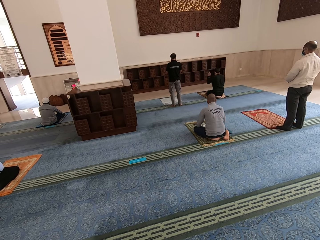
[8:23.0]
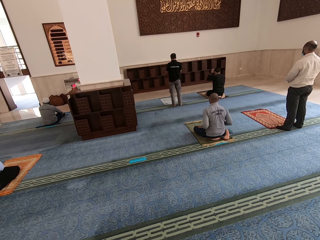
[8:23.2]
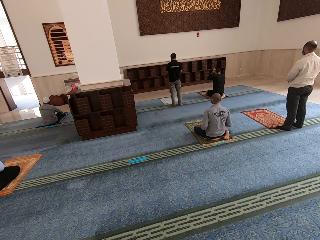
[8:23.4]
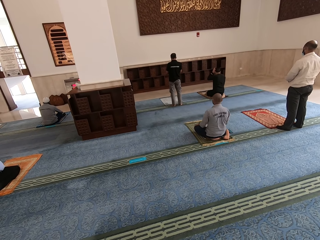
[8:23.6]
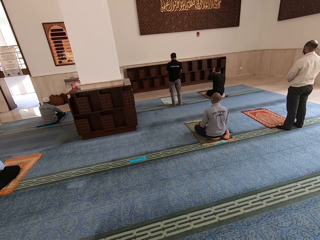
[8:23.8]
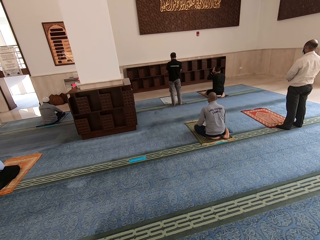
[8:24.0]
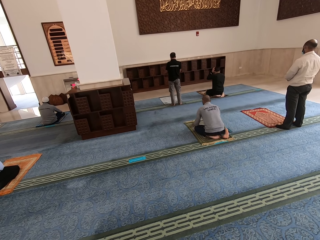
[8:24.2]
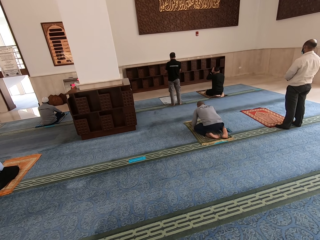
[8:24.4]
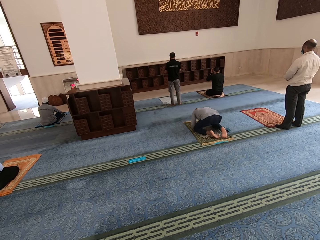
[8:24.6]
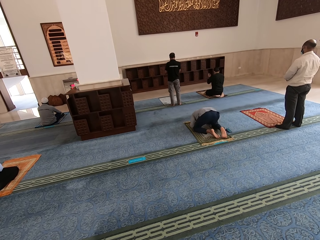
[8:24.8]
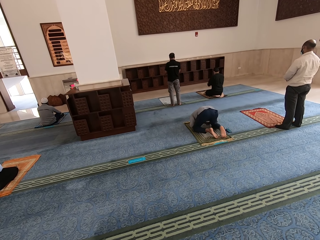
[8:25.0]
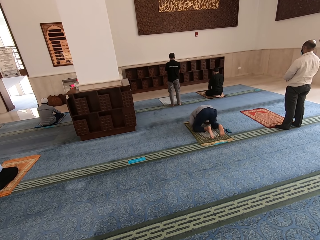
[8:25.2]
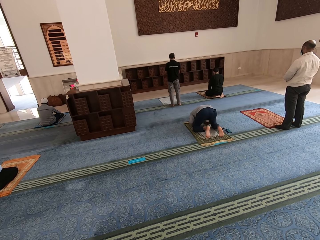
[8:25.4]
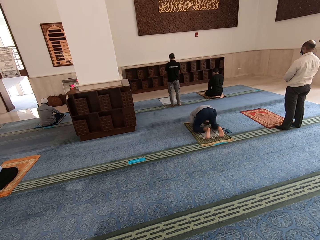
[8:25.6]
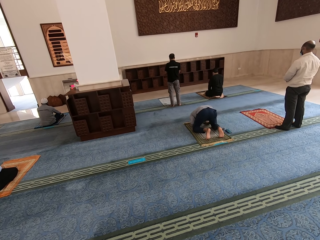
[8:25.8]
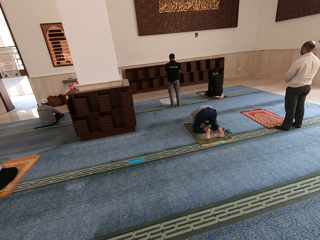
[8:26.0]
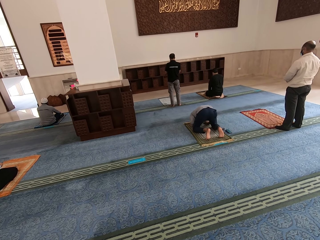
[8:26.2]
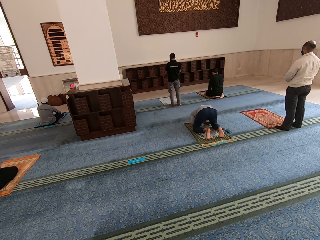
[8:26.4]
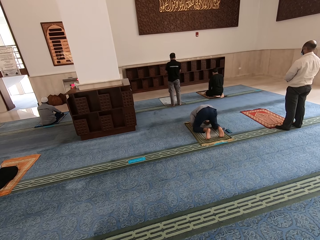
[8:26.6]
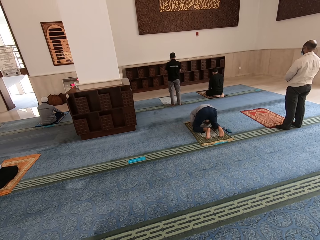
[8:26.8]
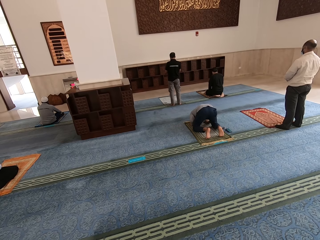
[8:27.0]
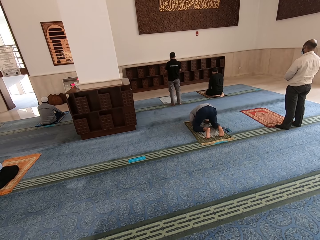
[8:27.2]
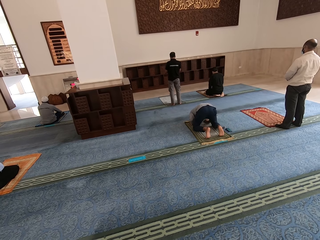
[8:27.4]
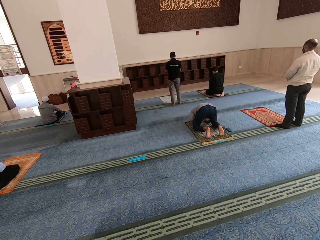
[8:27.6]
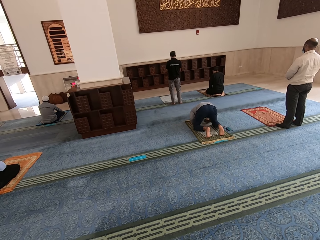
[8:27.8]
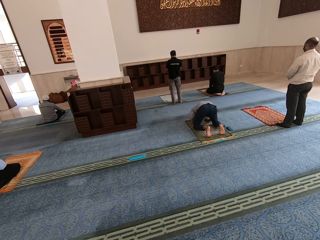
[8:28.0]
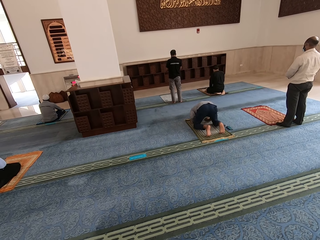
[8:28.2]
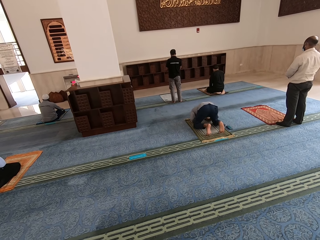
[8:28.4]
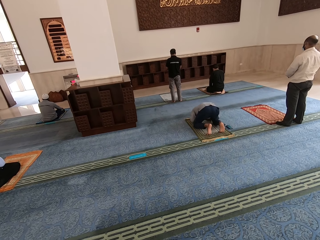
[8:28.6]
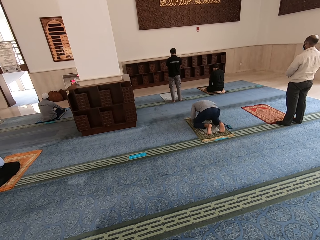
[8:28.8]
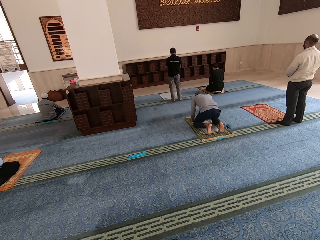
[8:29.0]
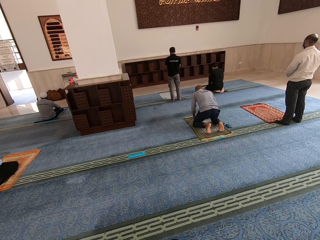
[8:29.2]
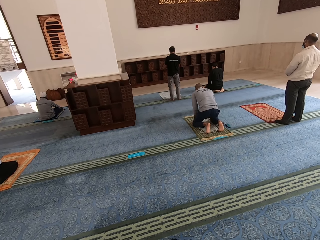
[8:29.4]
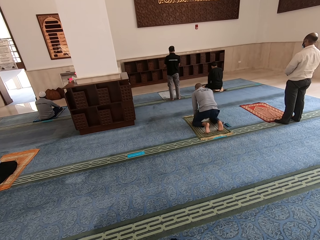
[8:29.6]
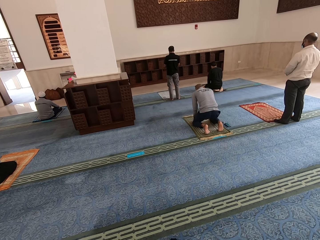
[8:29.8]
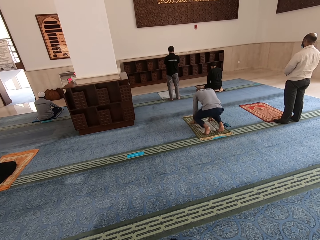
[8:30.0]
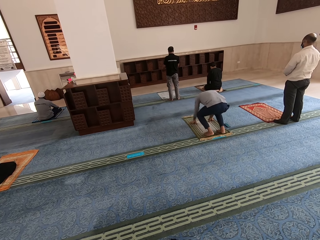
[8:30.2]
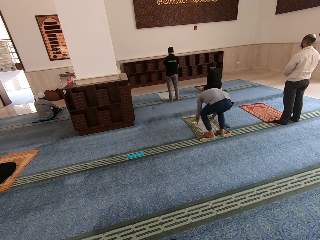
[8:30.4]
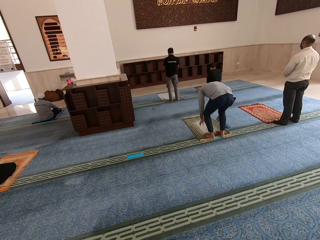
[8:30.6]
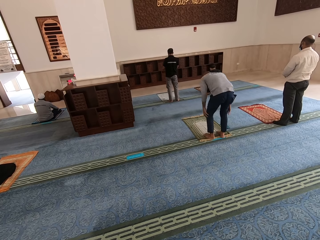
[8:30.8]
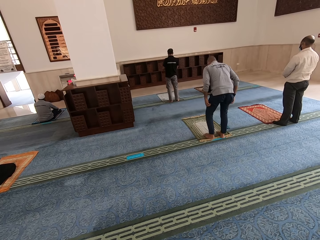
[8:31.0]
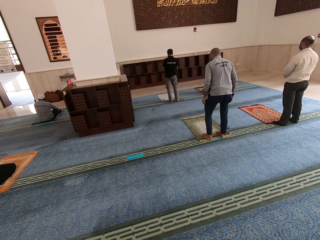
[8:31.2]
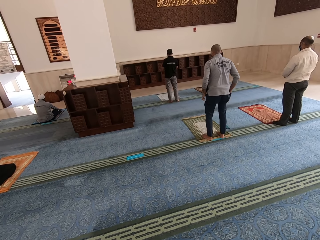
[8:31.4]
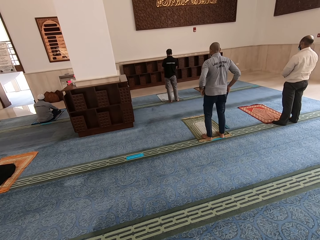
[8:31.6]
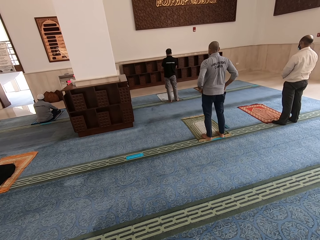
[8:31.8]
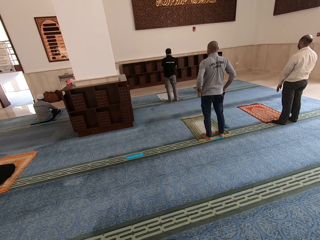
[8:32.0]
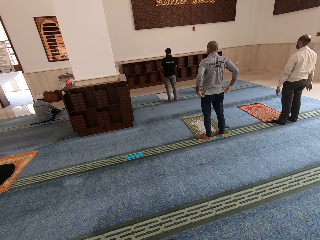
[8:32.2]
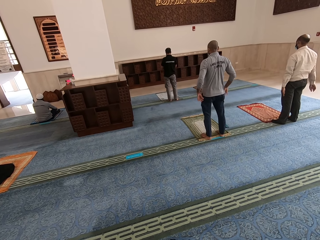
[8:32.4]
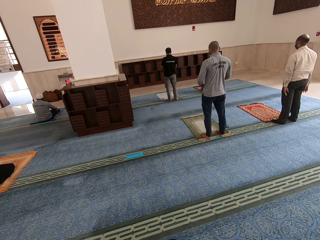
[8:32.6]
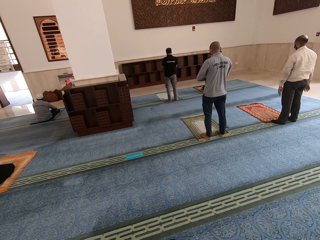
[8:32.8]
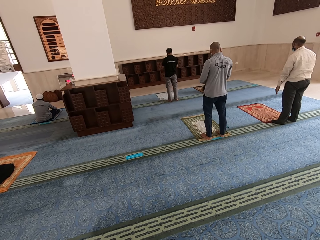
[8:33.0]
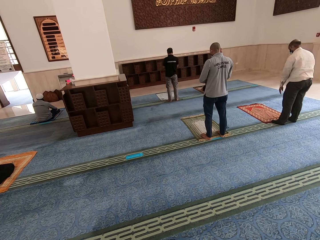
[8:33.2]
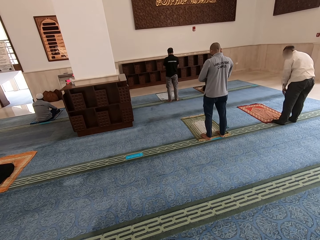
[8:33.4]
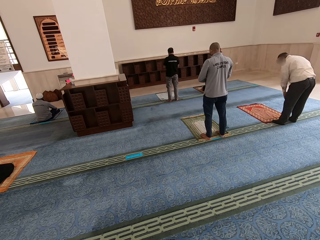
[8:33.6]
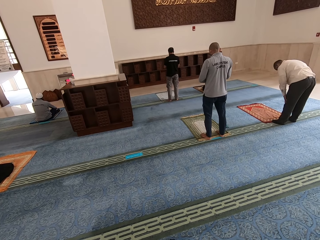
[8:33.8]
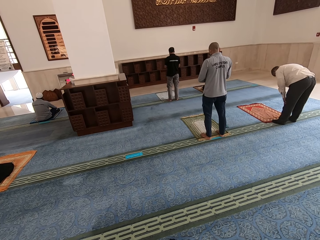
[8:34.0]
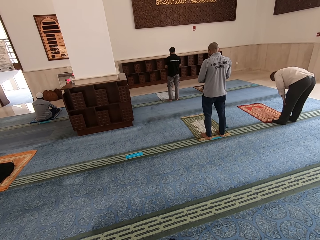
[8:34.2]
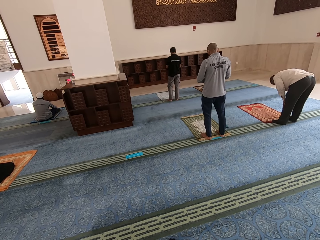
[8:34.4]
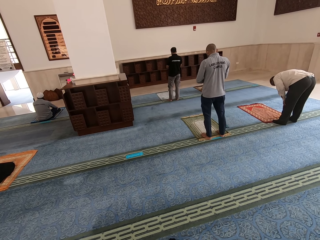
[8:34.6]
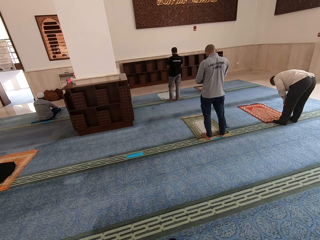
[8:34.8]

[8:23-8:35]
A person raises up. The person bends on the mat, raises up and stands up.

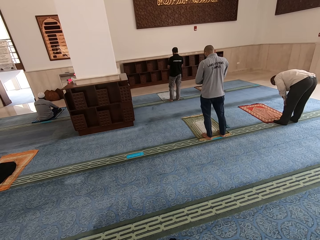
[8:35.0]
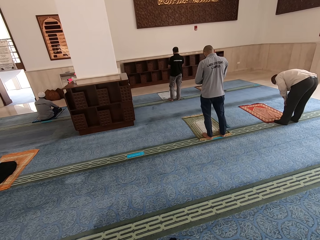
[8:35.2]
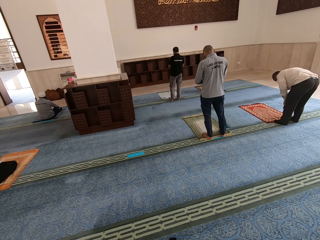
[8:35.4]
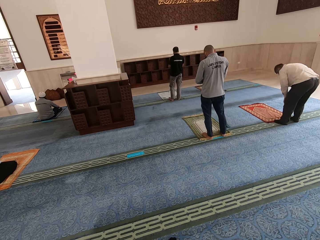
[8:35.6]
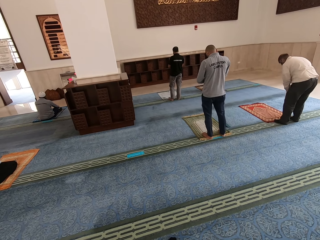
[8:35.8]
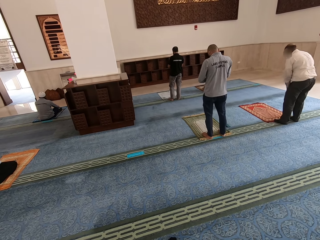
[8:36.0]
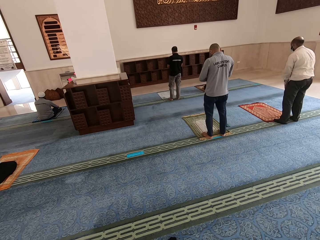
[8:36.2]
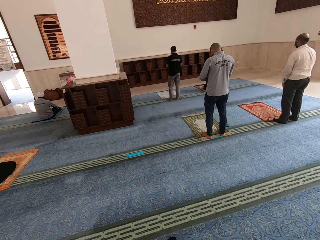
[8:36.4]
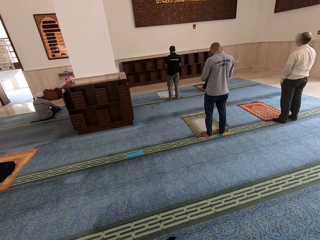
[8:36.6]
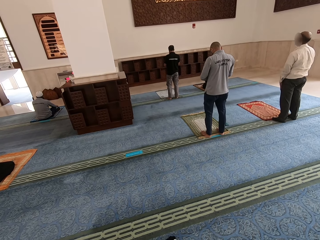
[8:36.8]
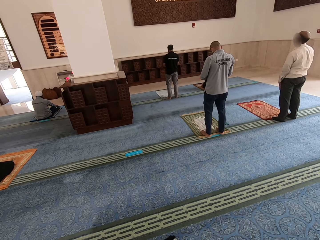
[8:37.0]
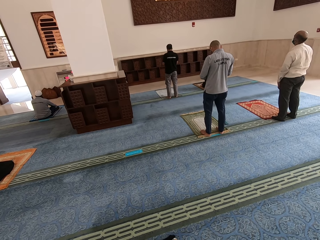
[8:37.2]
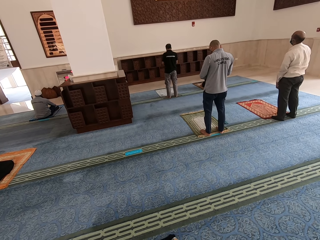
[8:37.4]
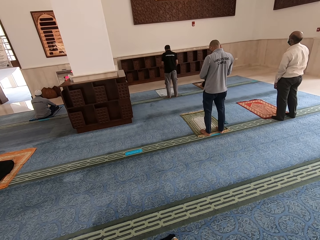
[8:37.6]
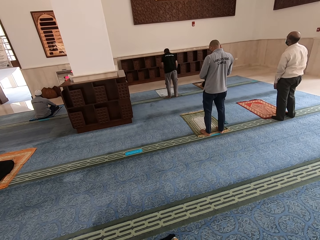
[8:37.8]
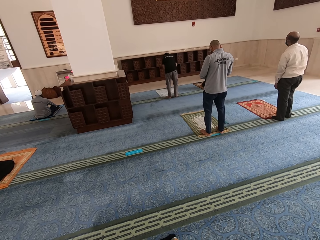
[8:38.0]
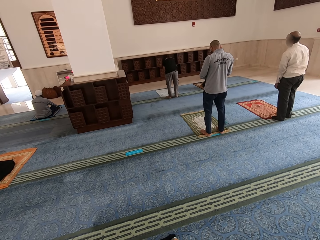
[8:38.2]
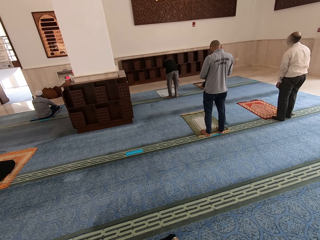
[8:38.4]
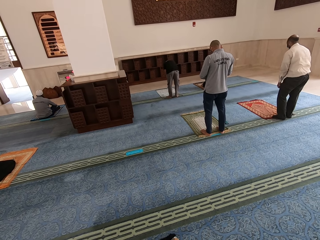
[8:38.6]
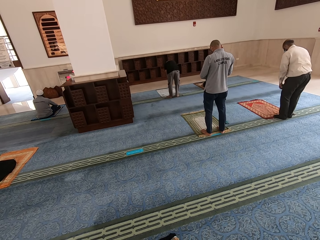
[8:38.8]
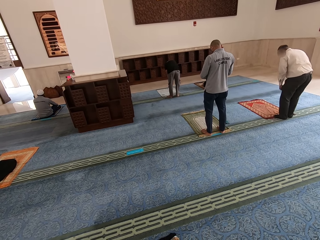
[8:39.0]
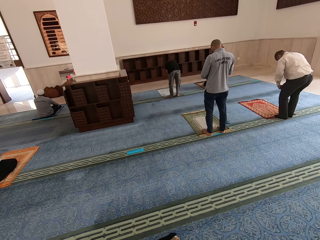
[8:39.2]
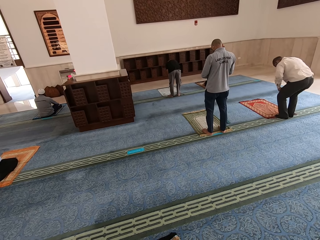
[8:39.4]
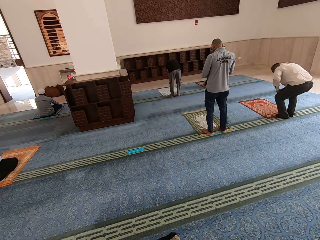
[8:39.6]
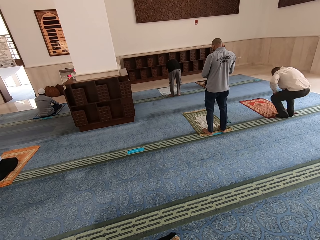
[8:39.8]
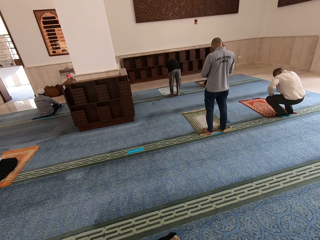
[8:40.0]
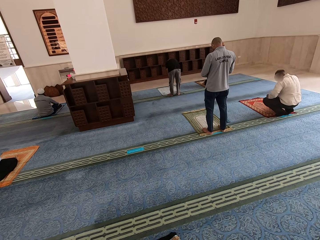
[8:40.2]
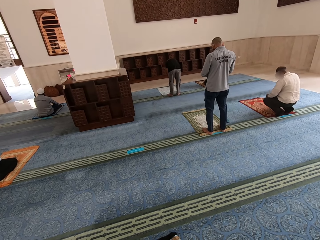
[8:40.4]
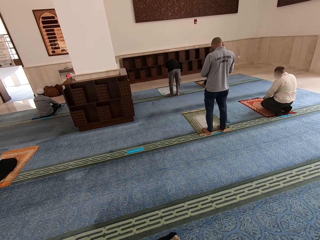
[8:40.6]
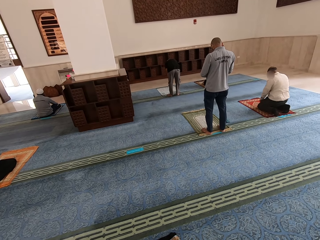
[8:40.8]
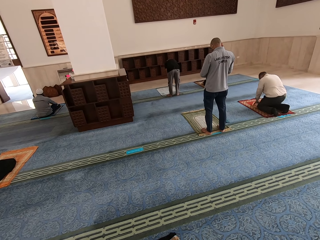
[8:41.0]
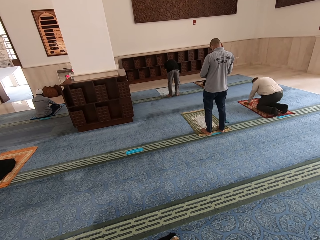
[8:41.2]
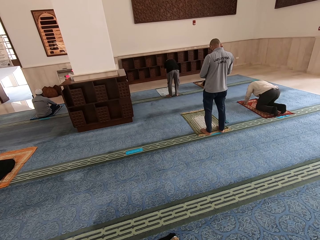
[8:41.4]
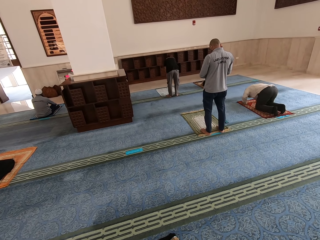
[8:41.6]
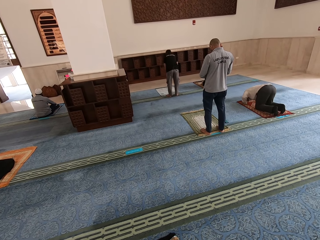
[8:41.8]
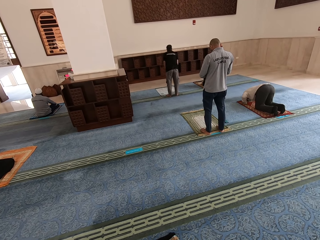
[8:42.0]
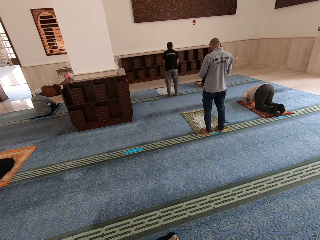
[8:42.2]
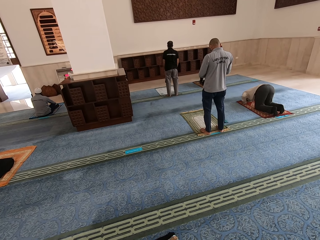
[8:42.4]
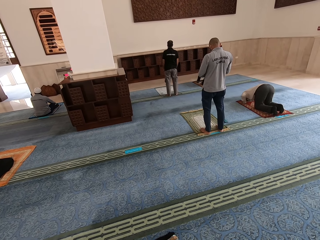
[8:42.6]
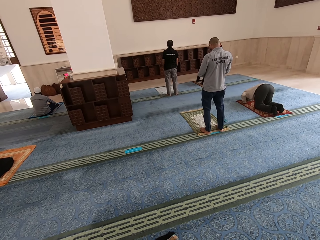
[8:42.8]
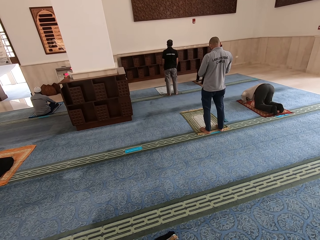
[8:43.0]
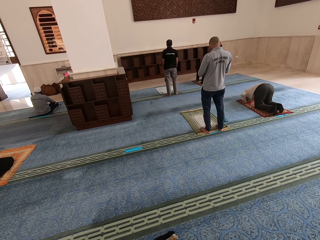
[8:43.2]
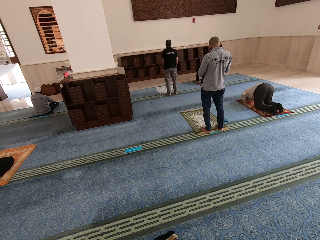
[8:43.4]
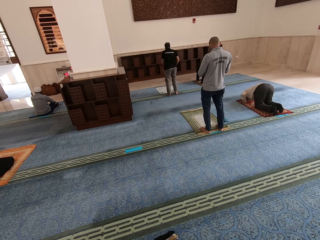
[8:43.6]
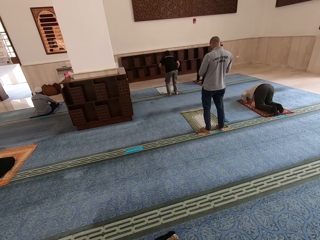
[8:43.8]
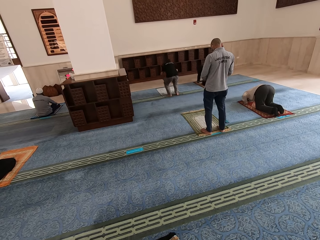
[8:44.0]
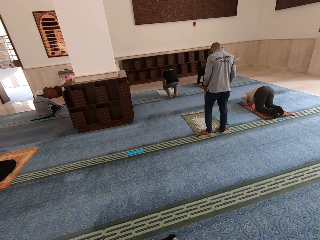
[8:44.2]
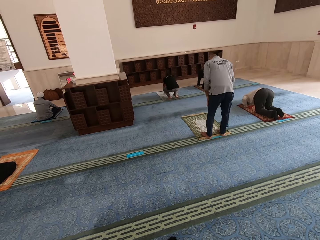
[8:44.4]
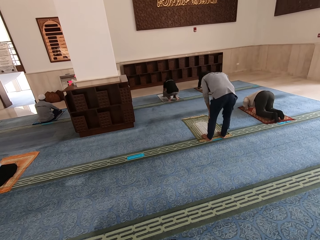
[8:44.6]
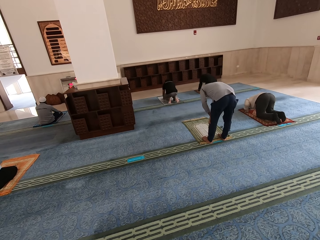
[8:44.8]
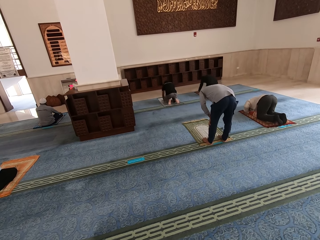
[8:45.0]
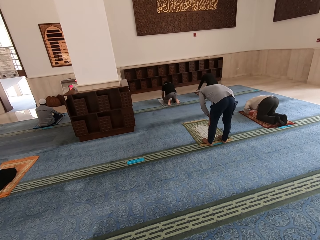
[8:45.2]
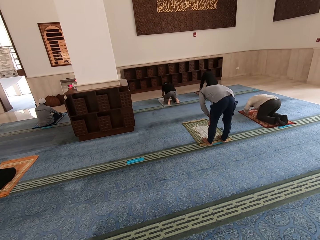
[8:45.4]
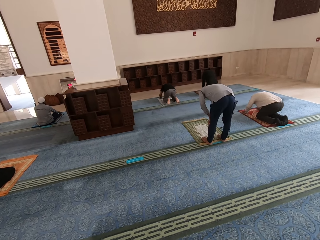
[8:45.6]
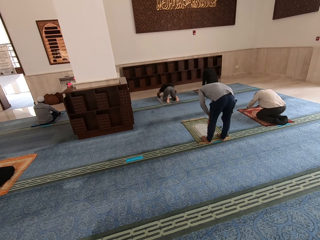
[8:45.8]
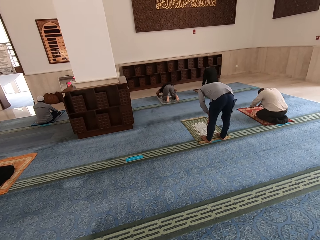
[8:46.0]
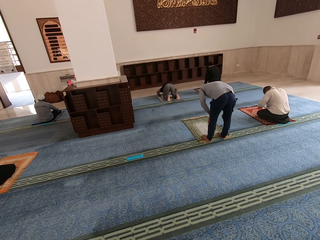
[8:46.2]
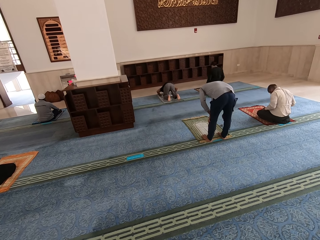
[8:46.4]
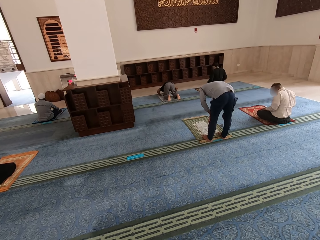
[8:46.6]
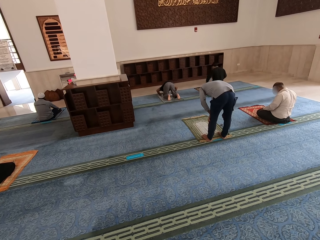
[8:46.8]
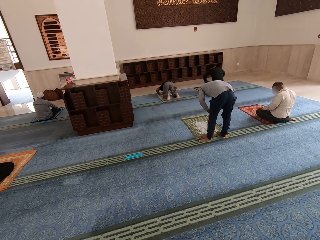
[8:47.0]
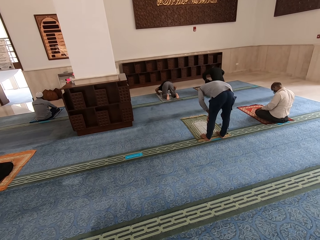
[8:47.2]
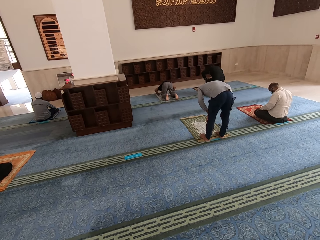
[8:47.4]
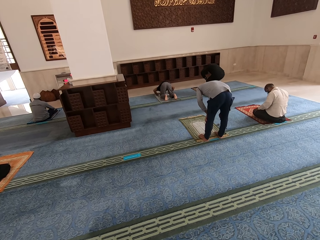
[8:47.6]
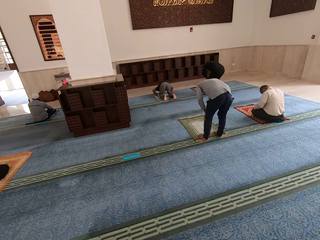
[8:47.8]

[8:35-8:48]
A person kneels on the mat and bends on the mat. The camera wearer bends towards the mat.
